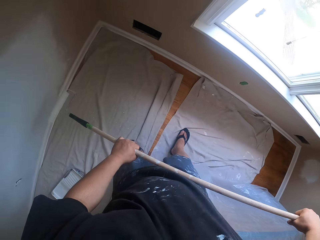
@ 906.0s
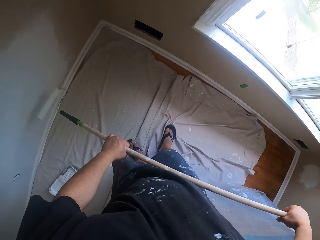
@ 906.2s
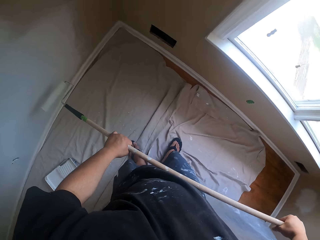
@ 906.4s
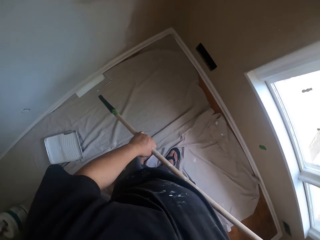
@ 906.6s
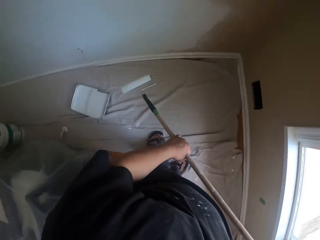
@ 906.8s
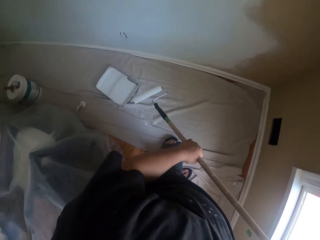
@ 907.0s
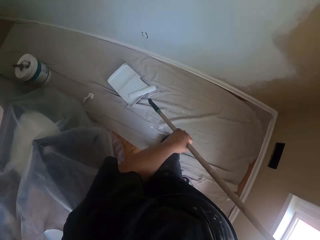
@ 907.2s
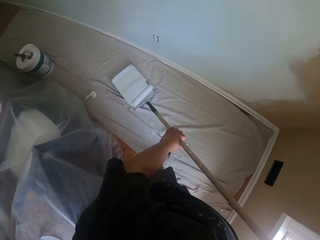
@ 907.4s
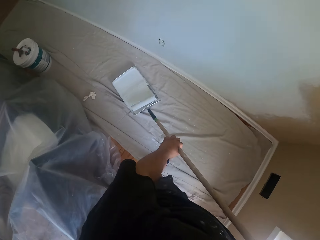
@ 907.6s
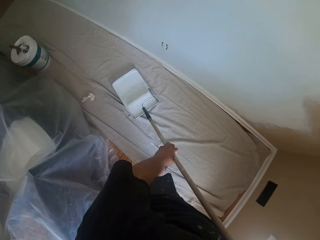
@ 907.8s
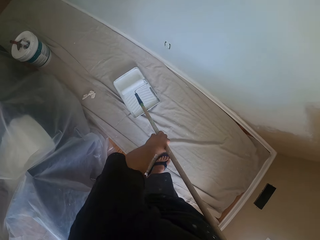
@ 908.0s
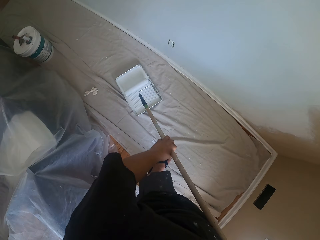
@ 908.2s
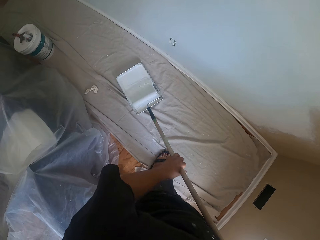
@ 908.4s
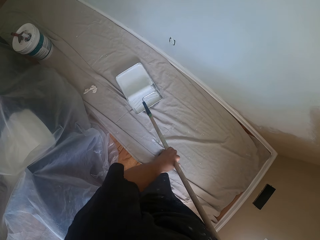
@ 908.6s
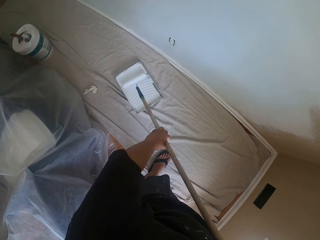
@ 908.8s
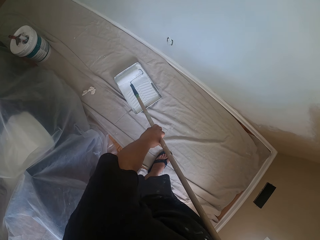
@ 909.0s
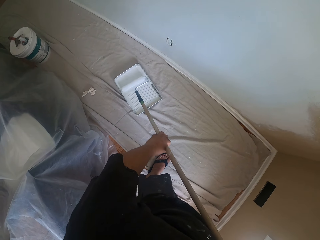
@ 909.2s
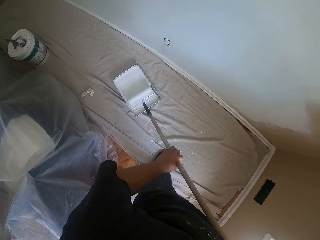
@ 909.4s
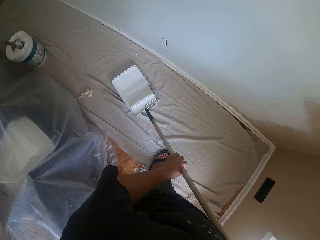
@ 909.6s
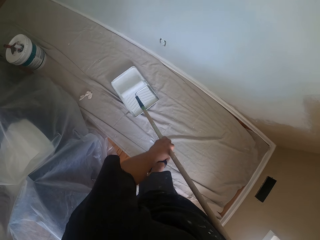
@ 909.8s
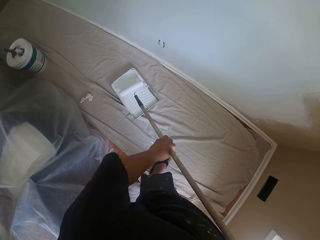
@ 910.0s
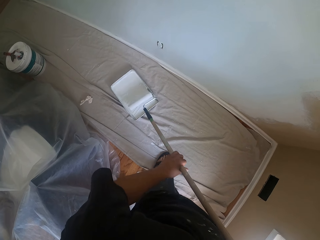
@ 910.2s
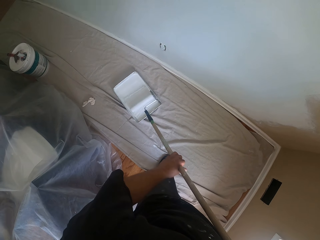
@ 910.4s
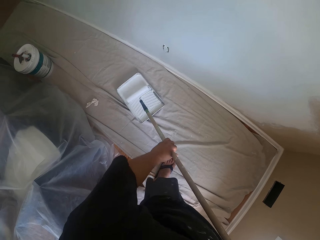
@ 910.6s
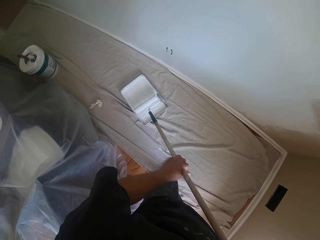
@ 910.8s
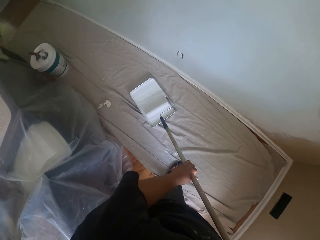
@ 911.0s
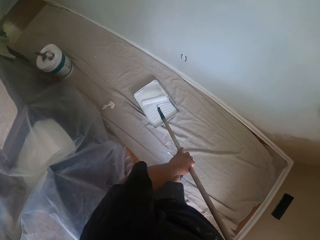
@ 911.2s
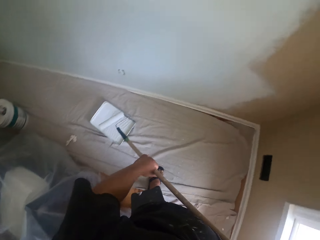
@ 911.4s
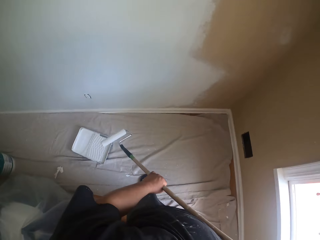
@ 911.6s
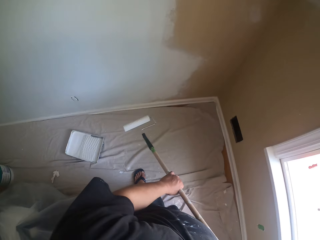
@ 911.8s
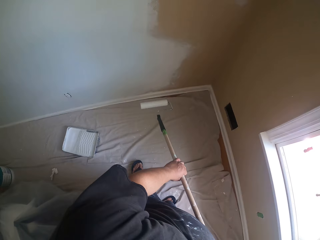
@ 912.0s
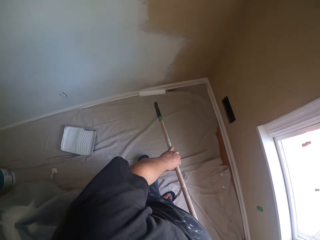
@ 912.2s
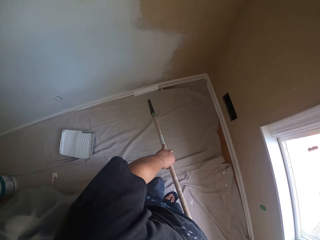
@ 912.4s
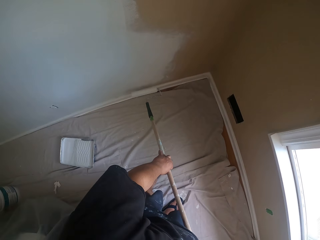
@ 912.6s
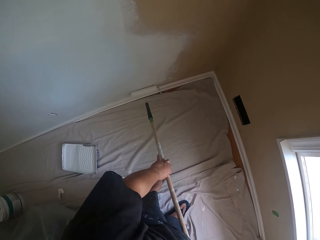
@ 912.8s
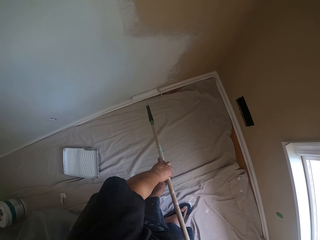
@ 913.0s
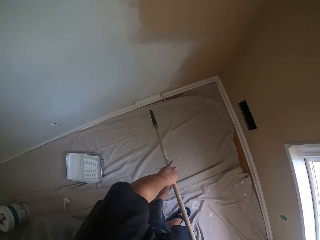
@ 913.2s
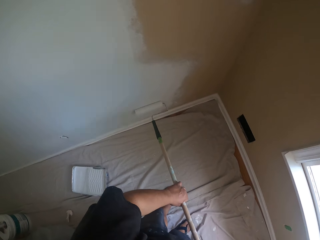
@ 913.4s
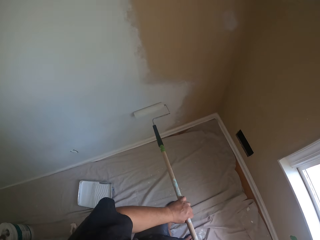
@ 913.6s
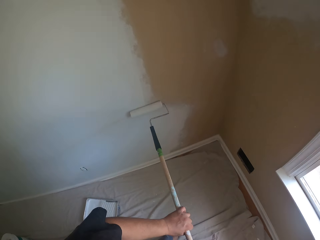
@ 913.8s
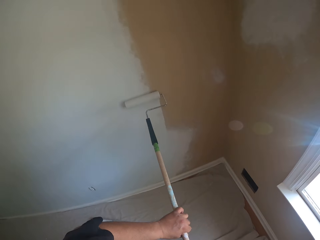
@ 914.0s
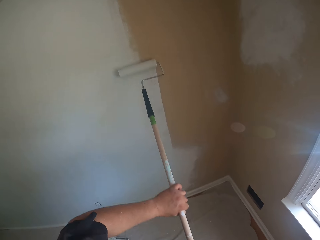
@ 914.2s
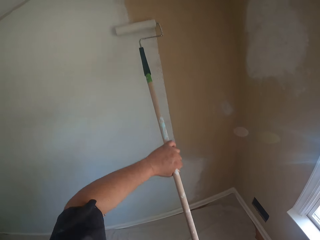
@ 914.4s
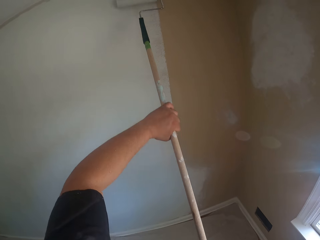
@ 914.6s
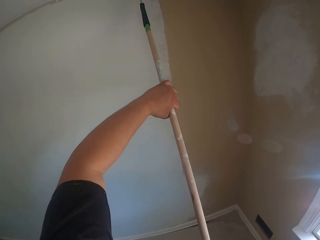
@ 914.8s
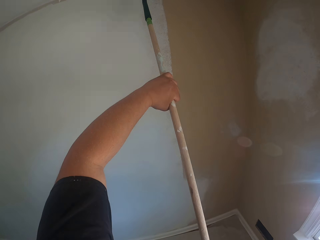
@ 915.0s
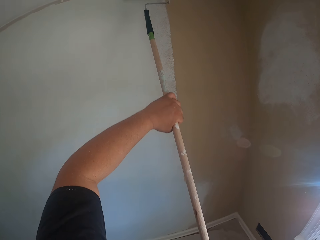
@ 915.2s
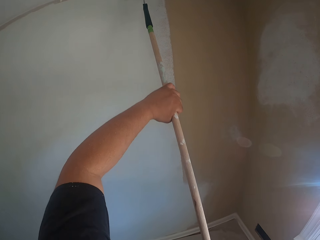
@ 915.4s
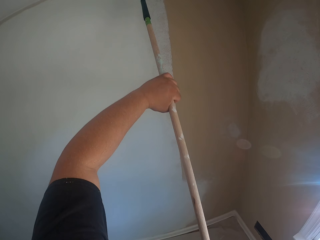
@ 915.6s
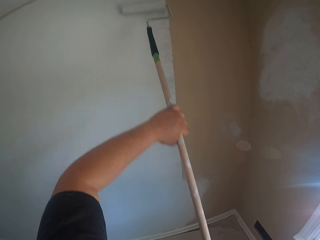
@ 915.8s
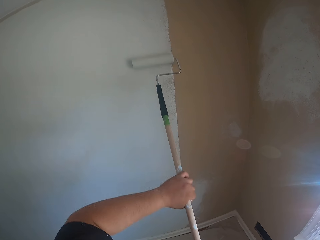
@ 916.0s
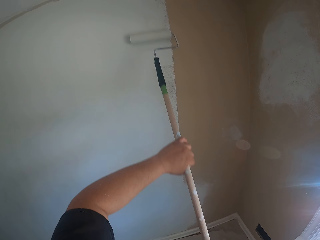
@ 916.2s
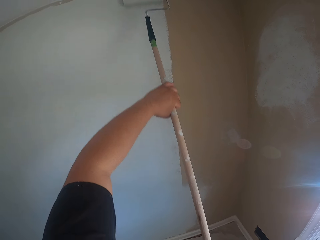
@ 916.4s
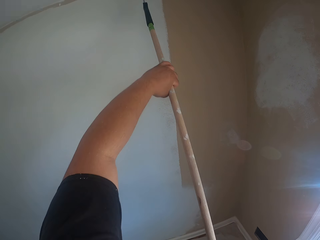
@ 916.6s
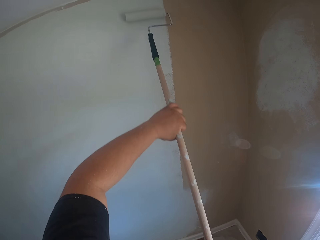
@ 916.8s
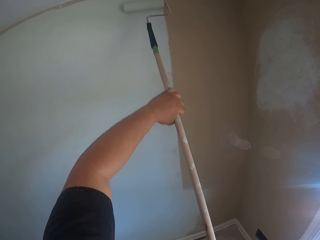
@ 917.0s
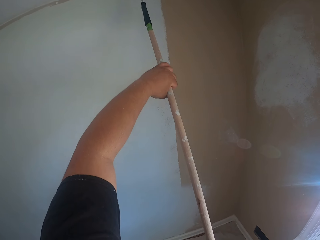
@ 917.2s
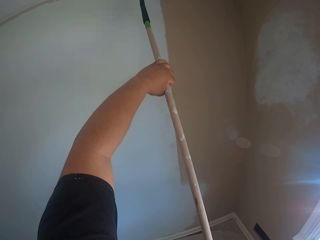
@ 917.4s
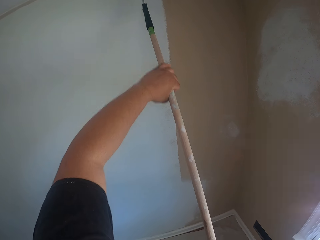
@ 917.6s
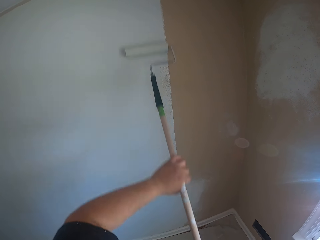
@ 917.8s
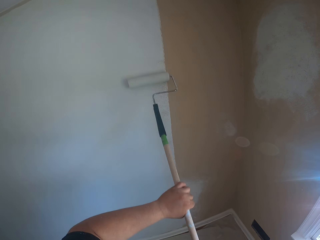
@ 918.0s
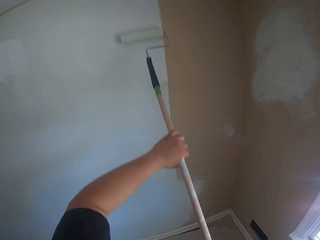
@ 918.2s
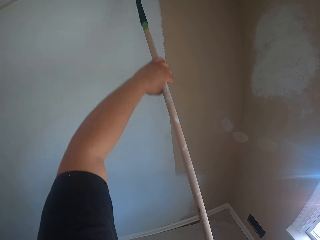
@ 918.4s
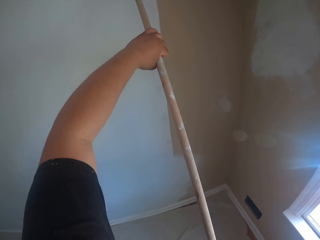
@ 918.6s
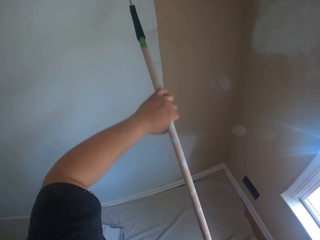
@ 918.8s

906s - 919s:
The camera wearer pulls a piece of cloth with his right leg. He lowers the roller. He places the roller on a roller tray. He rolls the roller brush inside the paint container on the floor. He lifts the roller from the roller tray. He paints the wall with the roller brush. He places the roller on the wall.

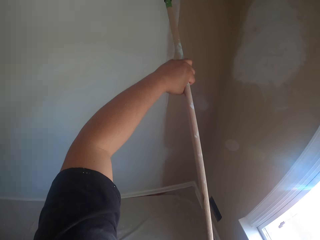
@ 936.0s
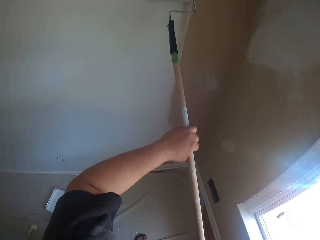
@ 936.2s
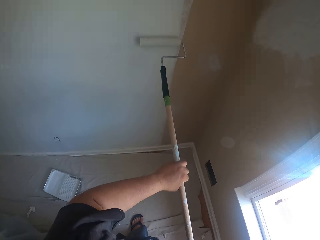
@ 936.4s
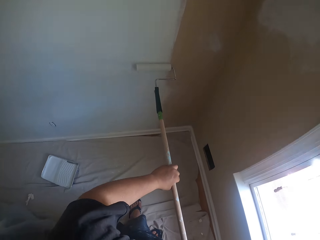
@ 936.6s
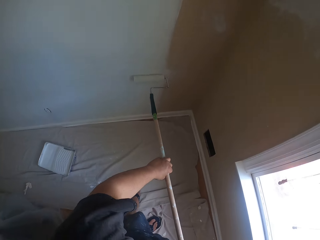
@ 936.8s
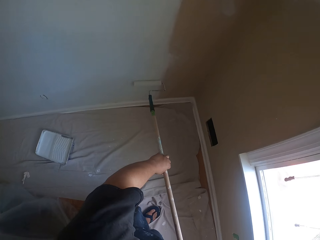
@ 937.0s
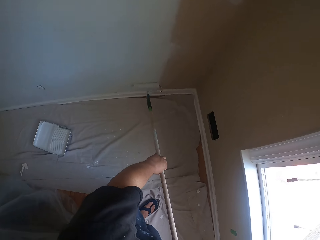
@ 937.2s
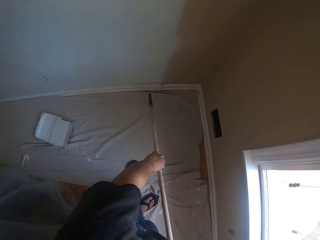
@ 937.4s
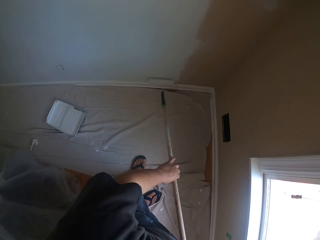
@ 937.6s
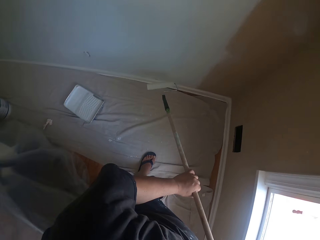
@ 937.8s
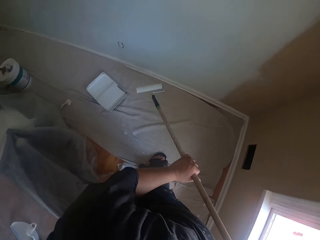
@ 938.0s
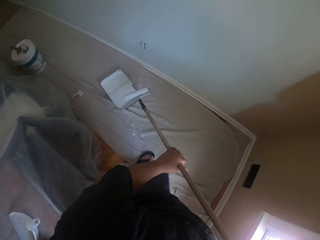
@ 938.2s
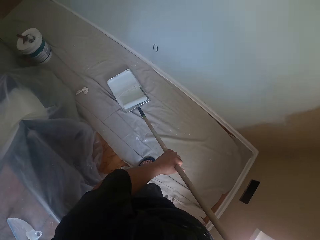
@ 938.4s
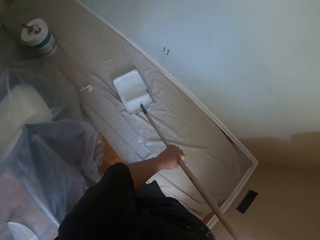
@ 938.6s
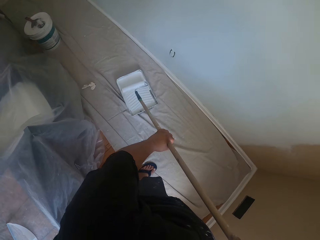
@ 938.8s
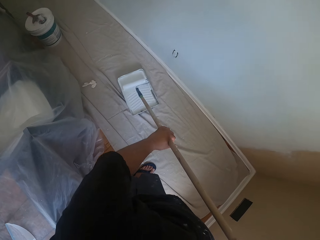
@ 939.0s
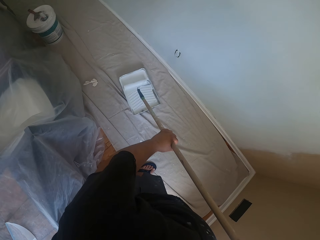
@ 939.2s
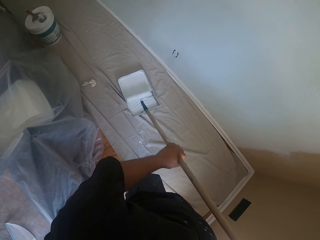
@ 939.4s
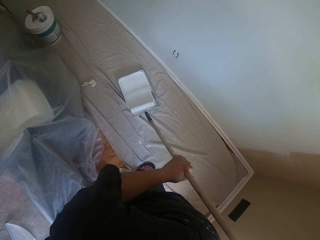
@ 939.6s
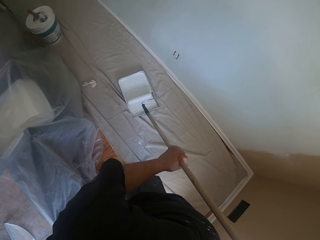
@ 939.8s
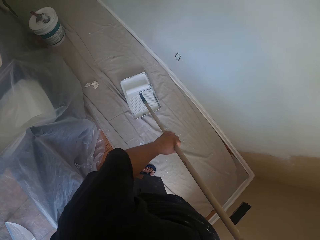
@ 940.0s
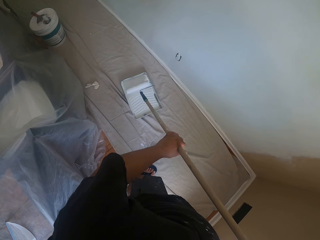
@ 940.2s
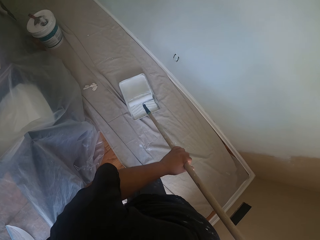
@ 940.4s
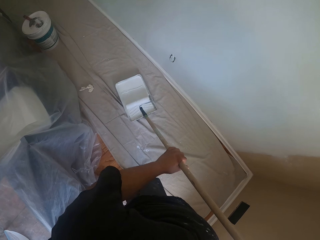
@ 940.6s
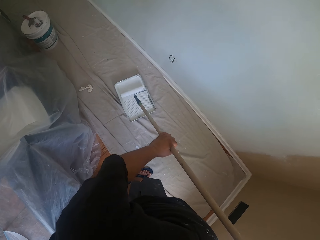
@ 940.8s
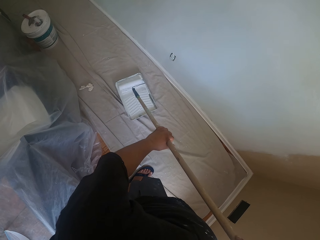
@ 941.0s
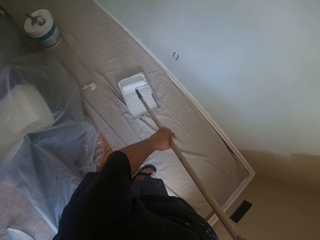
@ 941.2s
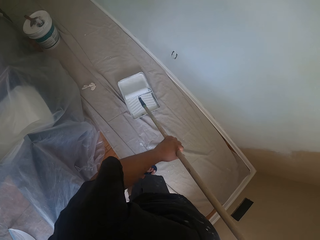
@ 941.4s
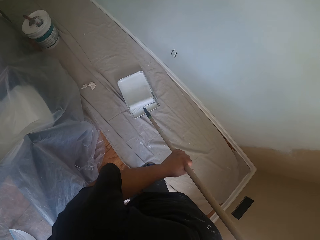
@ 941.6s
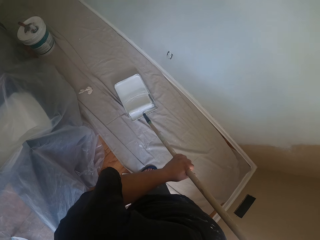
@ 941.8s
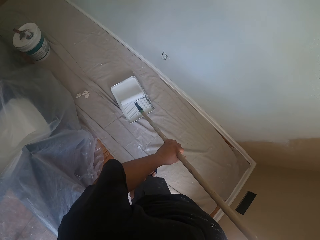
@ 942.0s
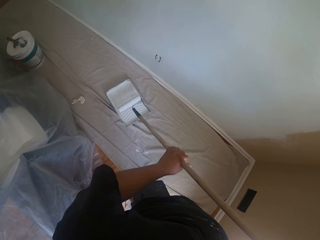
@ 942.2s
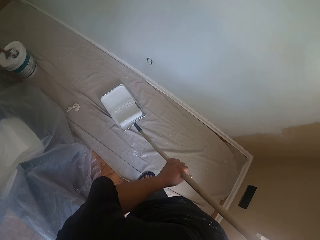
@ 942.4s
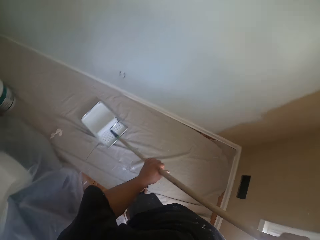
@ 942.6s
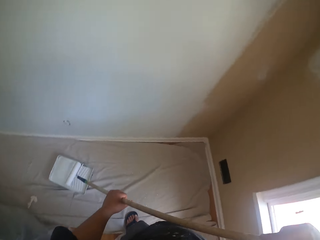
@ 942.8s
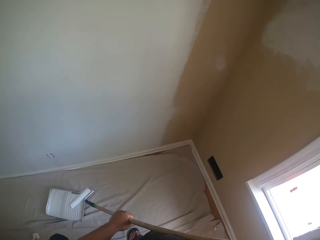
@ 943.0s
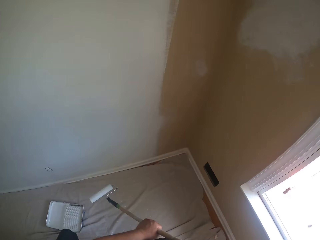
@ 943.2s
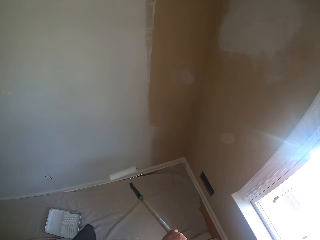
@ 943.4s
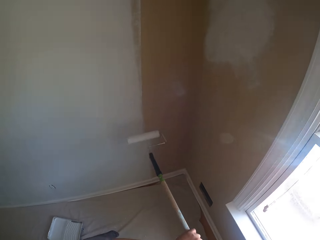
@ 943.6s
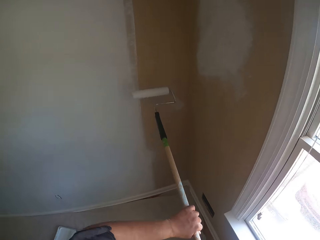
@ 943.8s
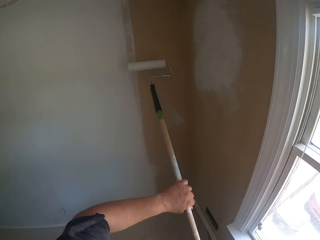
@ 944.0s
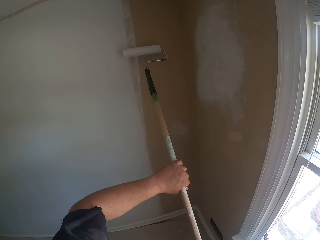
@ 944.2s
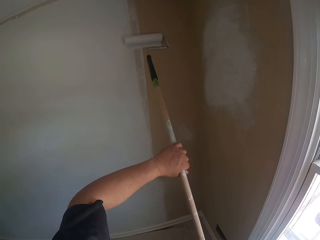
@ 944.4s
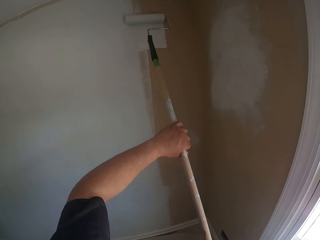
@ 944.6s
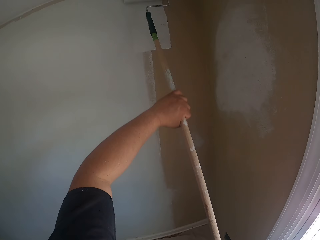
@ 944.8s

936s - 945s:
The camera wearer turns to the roller tray. They roll the roller brush inside the paint container on the floor. They move the roller to the right. They lift the roller.
